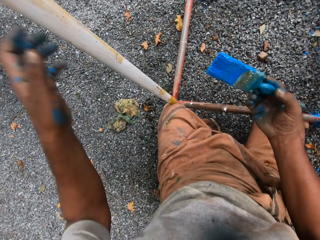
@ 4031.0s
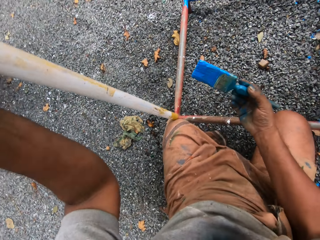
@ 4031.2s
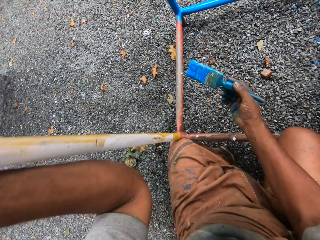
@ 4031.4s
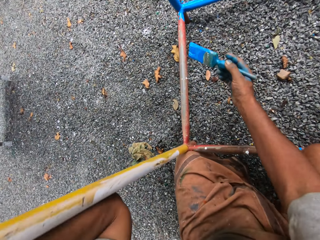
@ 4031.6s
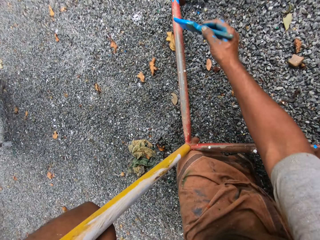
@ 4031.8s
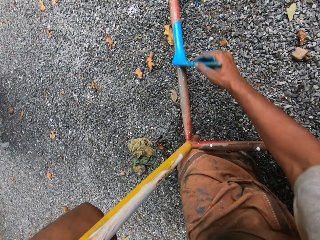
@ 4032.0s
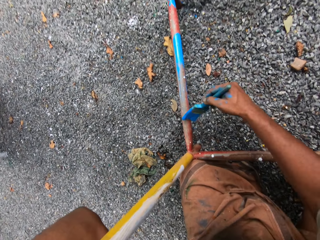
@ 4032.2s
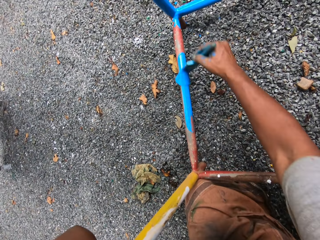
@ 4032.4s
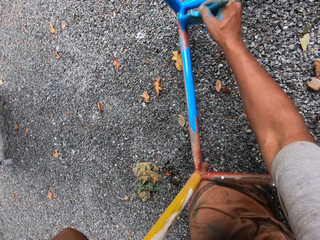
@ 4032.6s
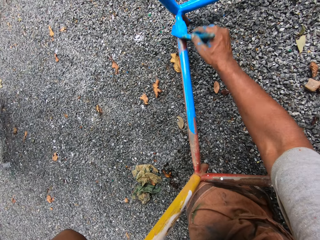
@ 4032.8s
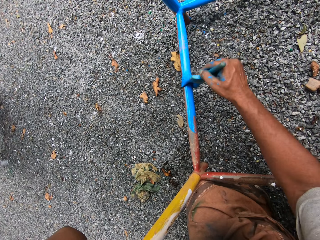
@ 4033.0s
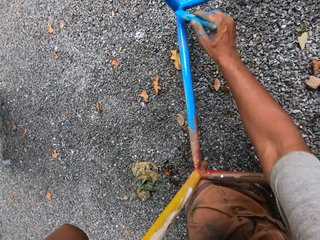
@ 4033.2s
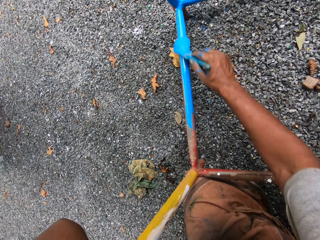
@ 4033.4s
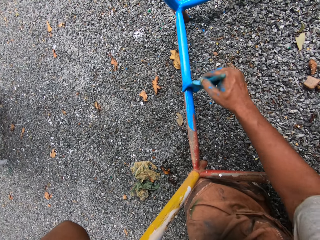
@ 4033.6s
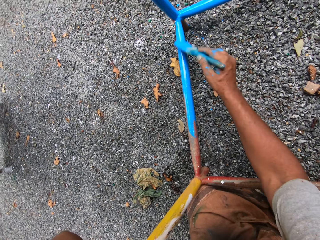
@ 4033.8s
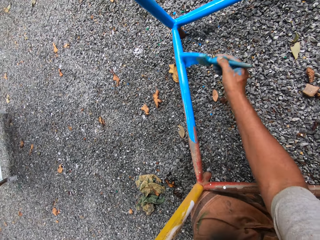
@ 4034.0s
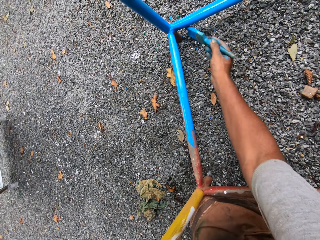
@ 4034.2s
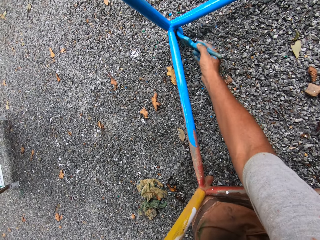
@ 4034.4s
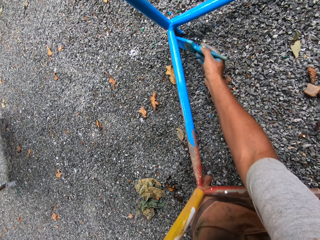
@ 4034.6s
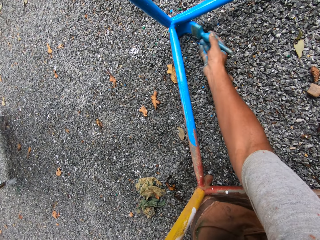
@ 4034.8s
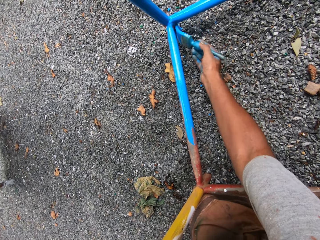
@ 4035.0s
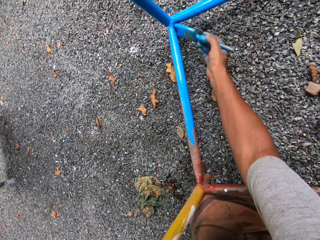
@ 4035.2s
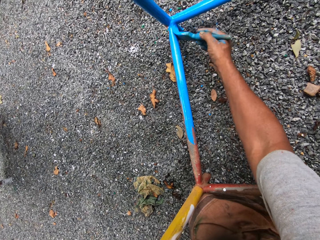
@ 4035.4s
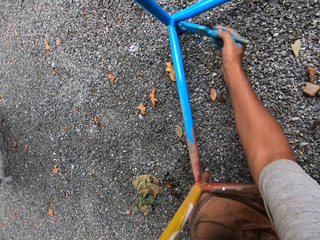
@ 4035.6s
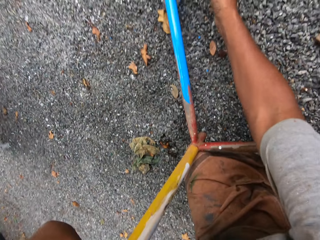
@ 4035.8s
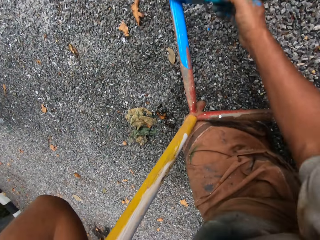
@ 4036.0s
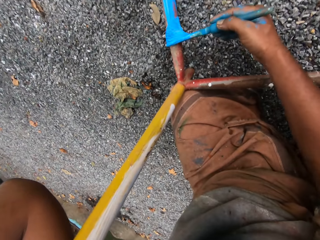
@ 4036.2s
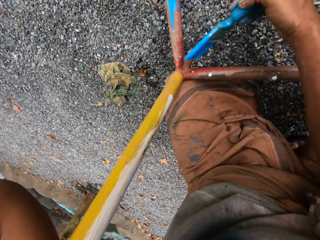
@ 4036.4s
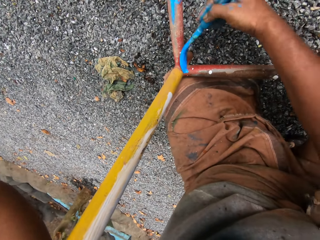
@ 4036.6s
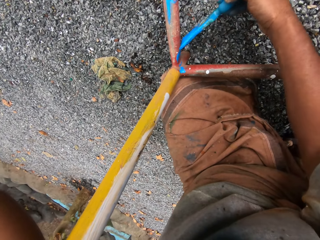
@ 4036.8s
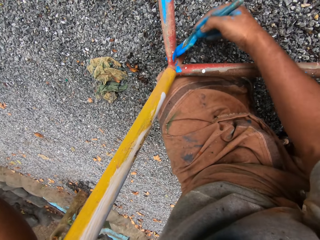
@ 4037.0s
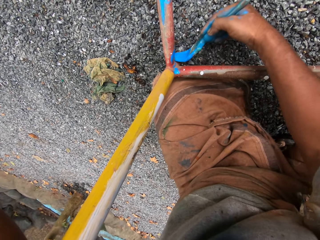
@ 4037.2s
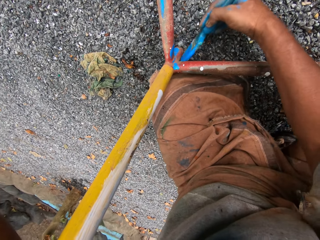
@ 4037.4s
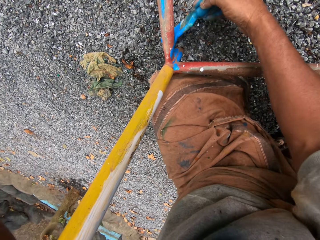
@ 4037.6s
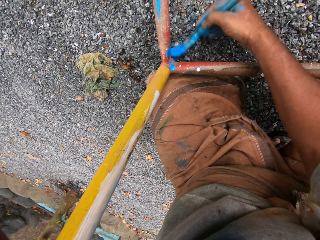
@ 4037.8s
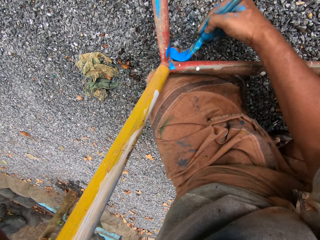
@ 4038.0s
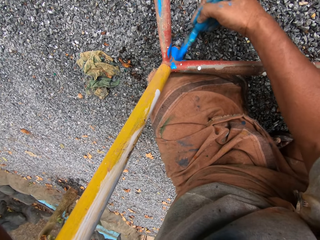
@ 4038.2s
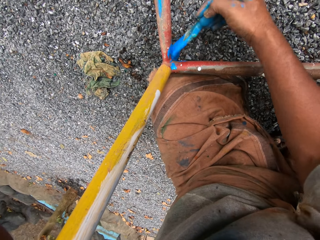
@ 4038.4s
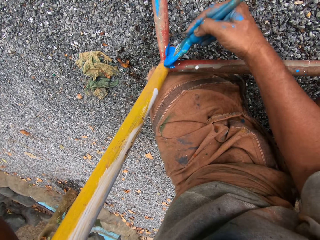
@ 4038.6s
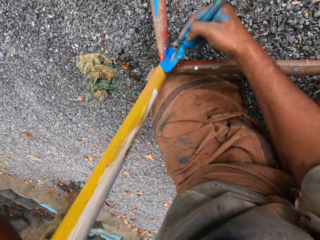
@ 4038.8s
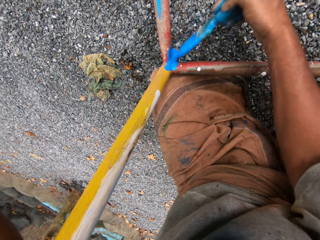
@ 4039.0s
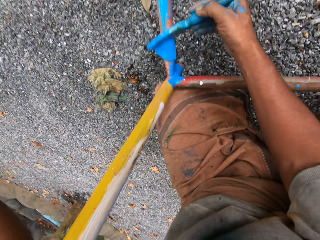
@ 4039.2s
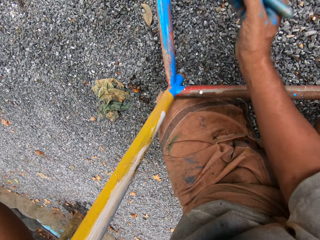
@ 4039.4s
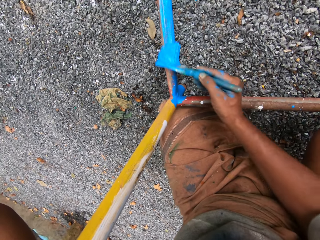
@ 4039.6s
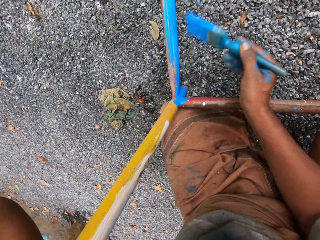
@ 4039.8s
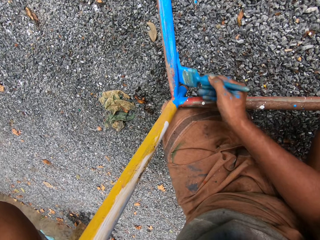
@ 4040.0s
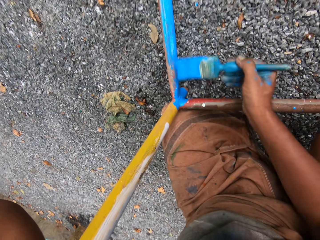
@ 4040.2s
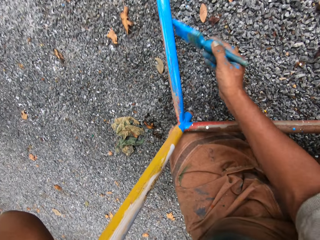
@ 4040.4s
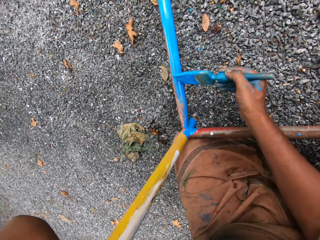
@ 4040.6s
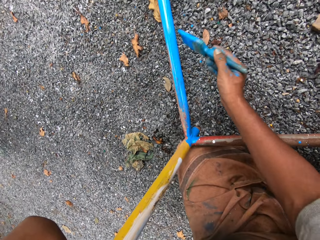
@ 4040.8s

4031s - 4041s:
The camera wearer touches his trouser. He holds the metal stand with the left hand. He paints the metal stand with the paint brush.

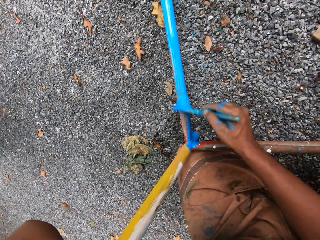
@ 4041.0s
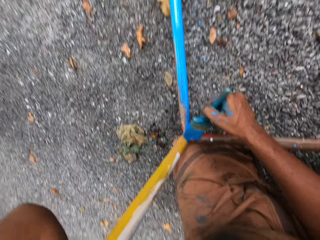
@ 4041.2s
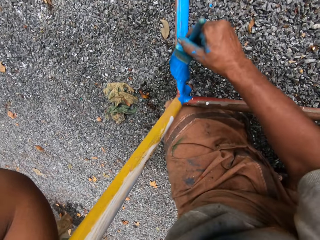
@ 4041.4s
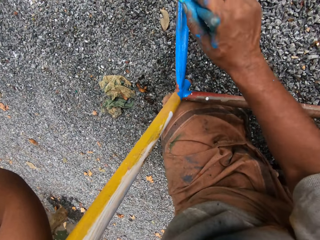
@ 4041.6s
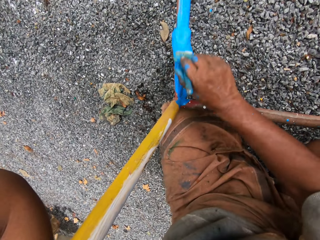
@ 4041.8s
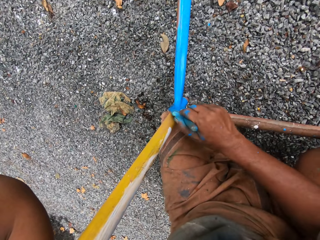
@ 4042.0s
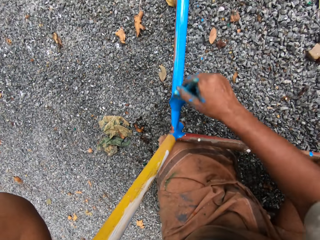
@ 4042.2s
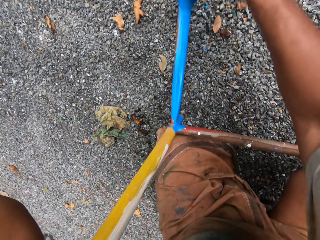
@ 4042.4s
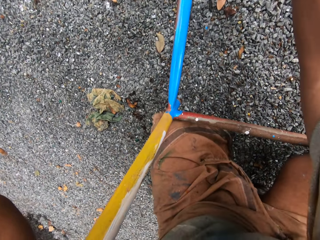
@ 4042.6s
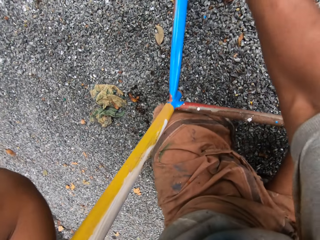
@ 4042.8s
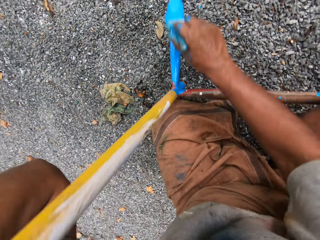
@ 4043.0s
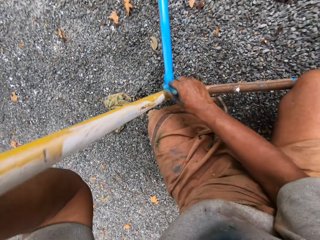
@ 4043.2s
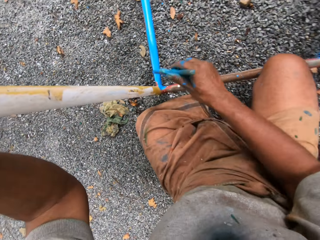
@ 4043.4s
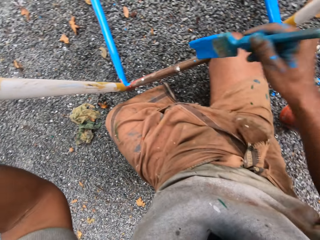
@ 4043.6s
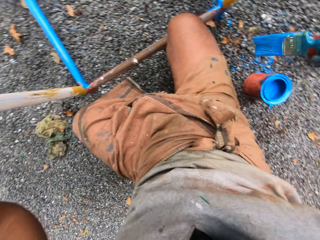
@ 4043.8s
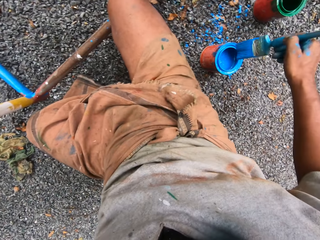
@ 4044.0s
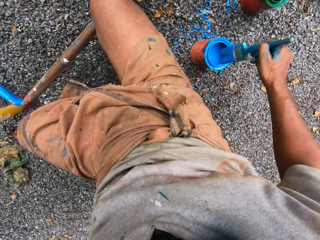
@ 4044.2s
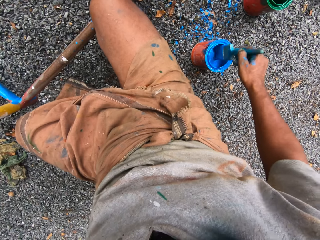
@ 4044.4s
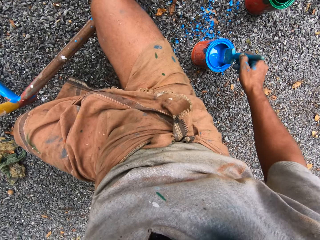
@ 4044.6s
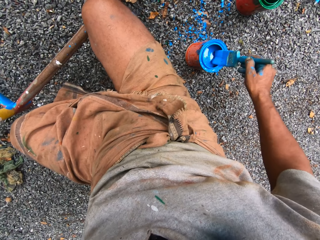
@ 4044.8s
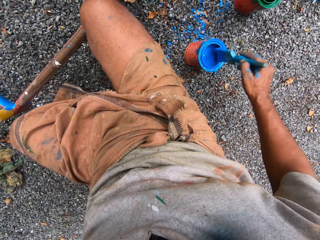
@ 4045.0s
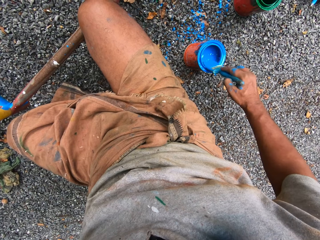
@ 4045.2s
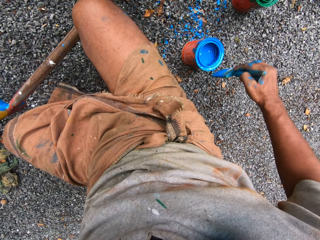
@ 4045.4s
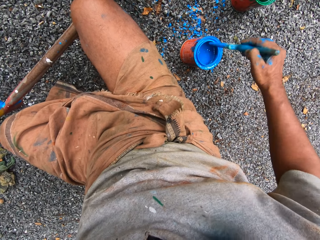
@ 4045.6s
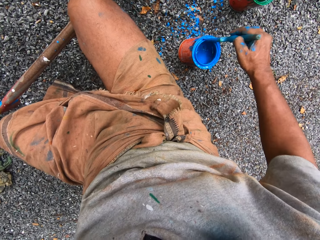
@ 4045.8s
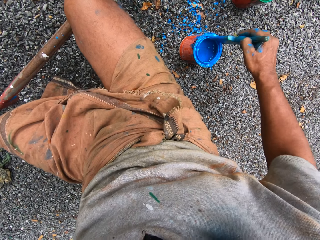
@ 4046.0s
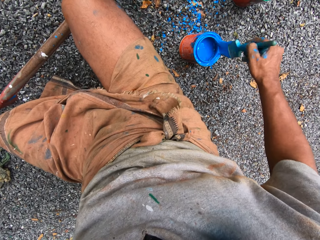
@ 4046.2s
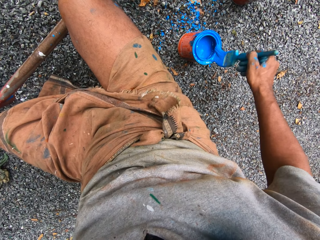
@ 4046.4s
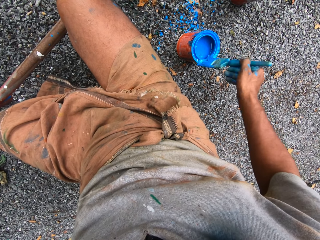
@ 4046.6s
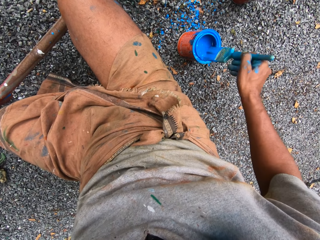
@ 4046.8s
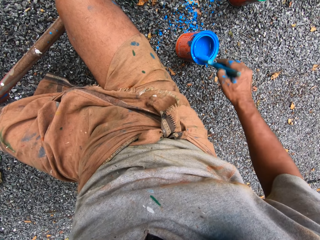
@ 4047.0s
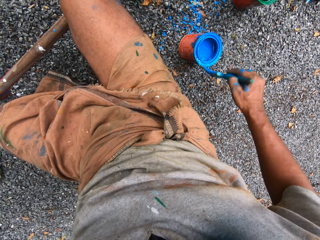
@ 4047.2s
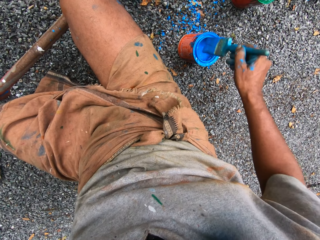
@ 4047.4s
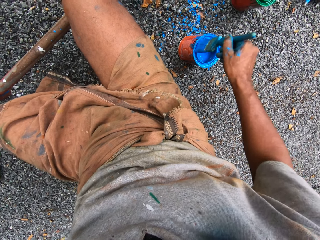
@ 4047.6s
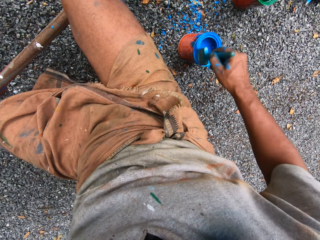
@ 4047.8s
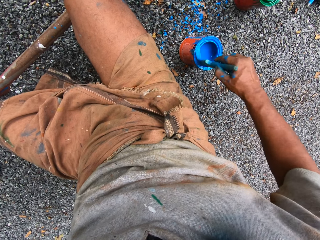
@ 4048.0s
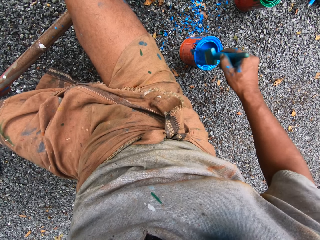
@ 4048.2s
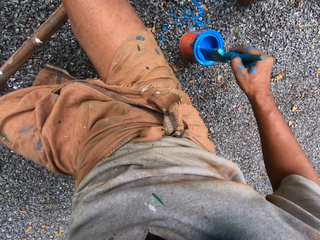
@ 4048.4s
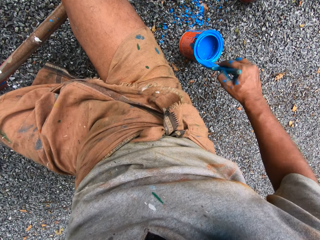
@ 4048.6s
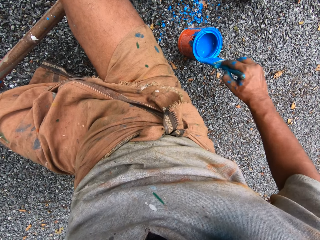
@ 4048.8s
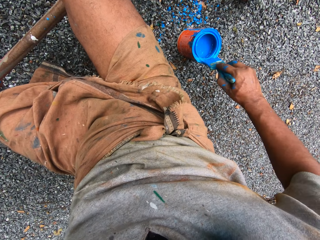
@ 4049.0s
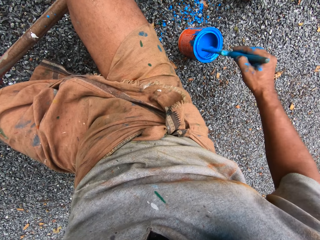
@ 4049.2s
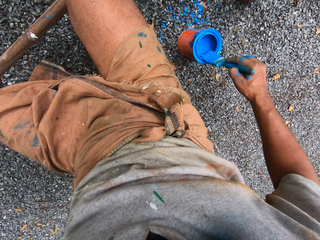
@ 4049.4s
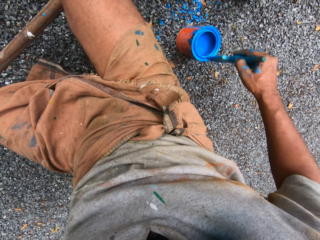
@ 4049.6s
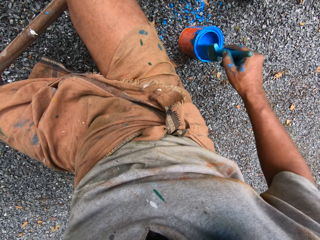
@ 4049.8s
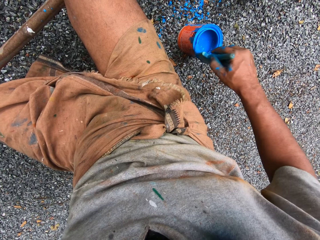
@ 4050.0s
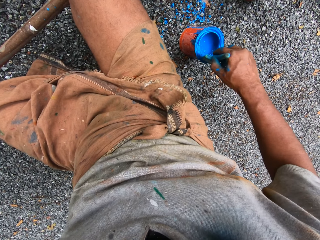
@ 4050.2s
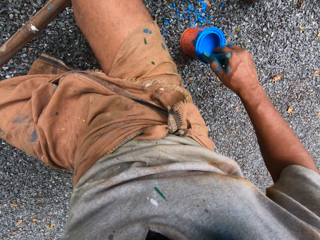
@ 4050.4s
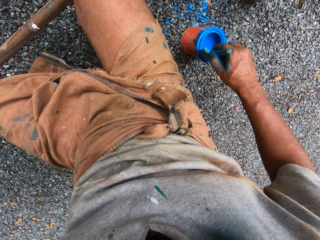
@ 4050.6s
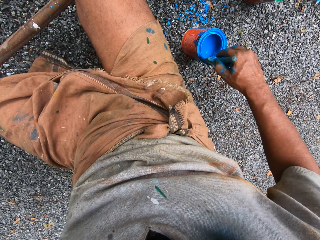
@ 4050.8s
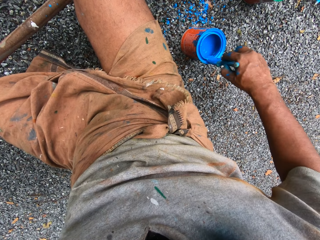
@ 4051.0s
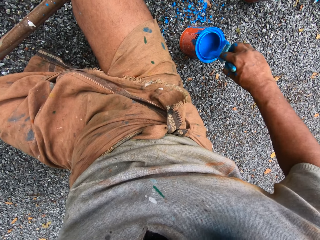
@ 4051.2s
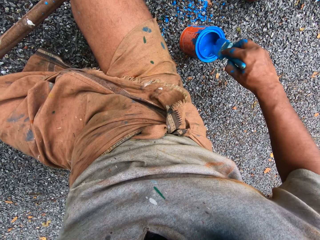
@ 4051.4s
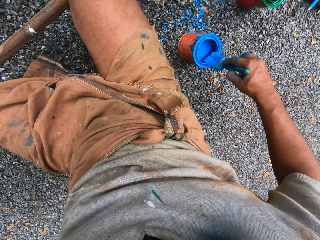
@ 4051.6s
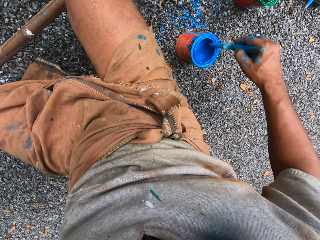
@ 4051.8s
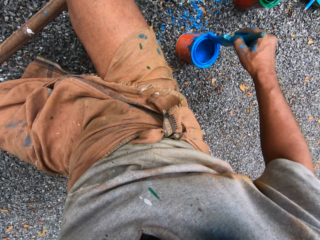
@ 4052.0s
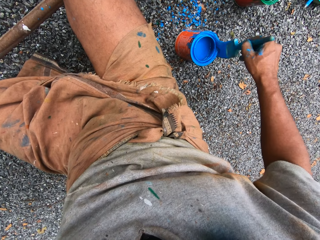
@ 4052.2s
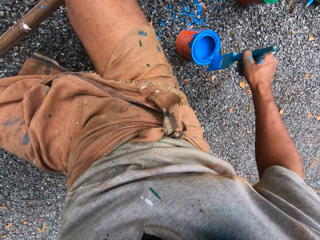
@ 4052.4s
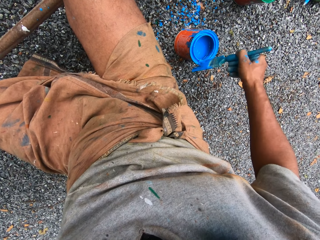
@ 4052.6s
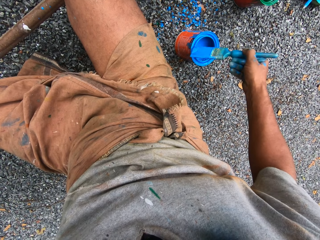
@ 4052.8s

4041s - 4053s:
The camera wearer dips the paint brush into the paint tin. They rub the paint brush around the top edges of the paint tin.
